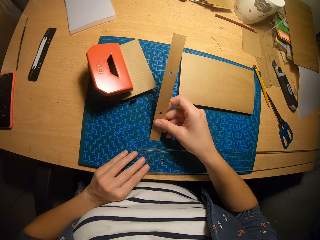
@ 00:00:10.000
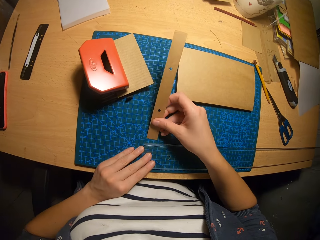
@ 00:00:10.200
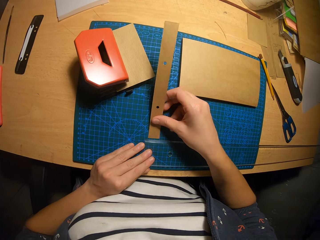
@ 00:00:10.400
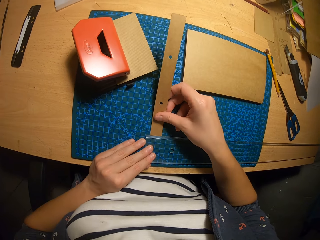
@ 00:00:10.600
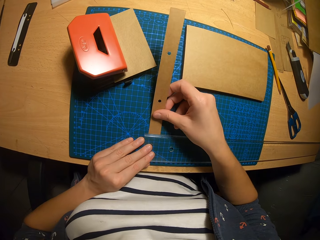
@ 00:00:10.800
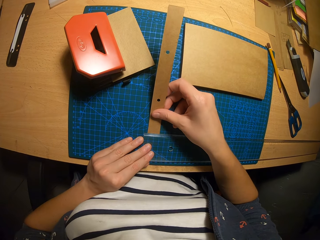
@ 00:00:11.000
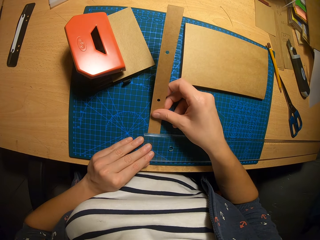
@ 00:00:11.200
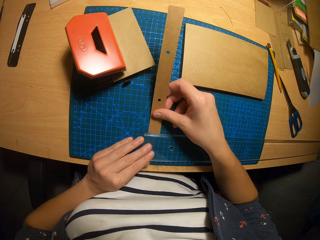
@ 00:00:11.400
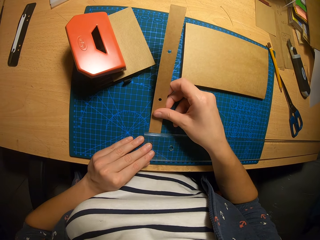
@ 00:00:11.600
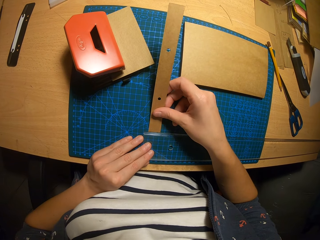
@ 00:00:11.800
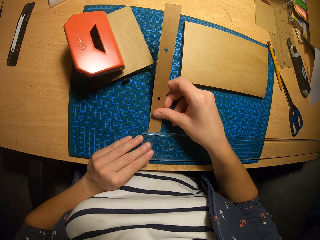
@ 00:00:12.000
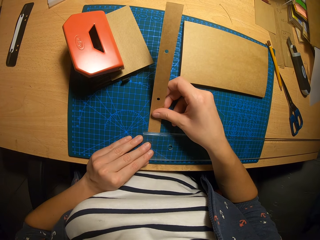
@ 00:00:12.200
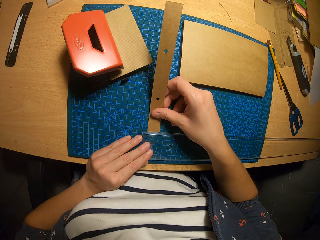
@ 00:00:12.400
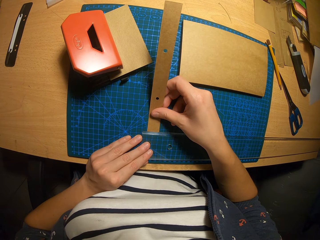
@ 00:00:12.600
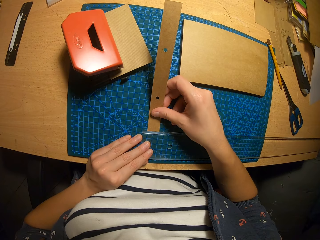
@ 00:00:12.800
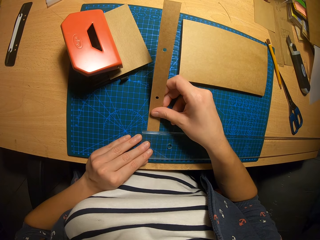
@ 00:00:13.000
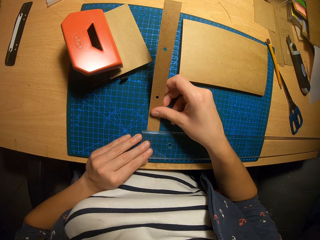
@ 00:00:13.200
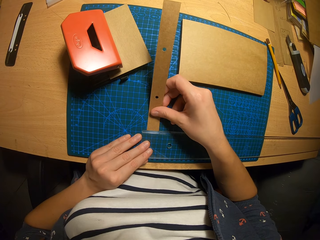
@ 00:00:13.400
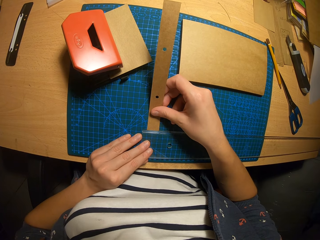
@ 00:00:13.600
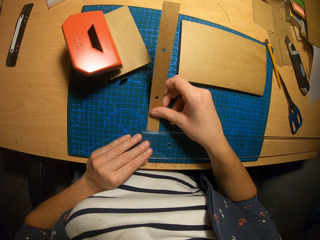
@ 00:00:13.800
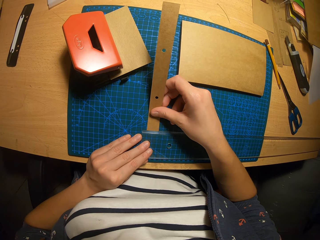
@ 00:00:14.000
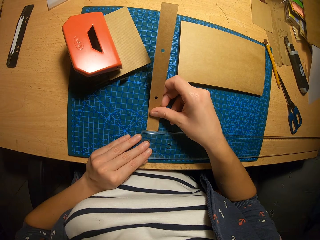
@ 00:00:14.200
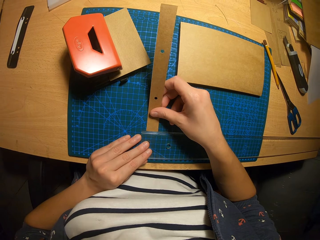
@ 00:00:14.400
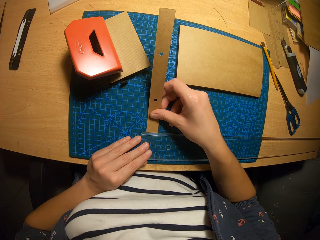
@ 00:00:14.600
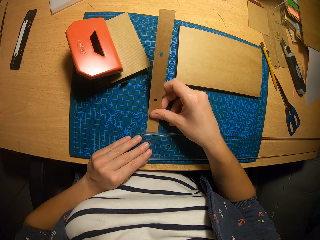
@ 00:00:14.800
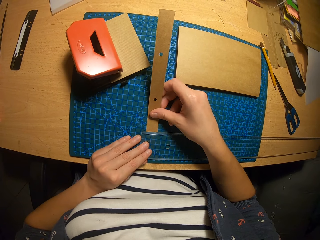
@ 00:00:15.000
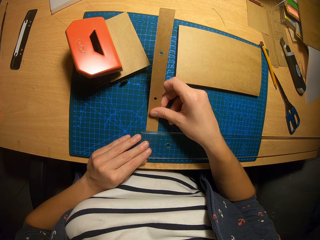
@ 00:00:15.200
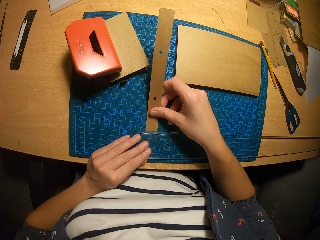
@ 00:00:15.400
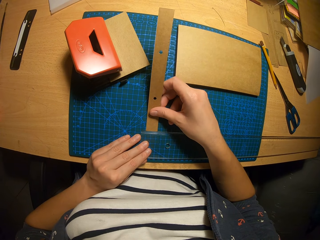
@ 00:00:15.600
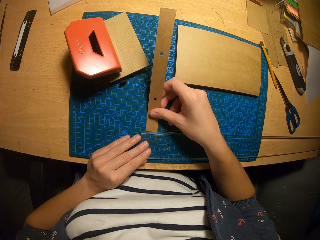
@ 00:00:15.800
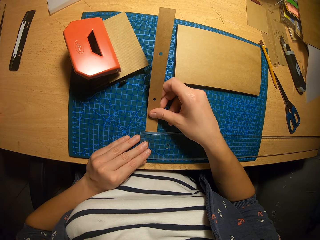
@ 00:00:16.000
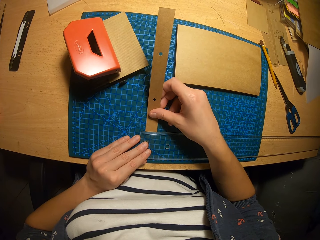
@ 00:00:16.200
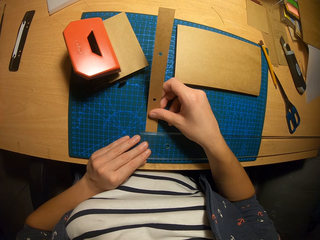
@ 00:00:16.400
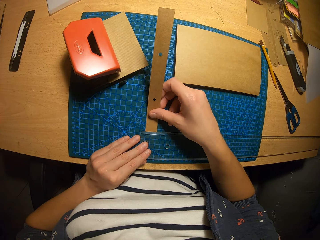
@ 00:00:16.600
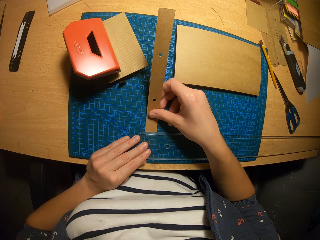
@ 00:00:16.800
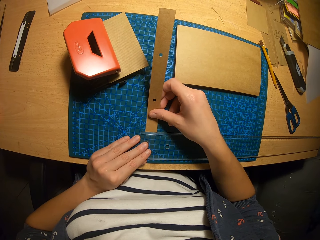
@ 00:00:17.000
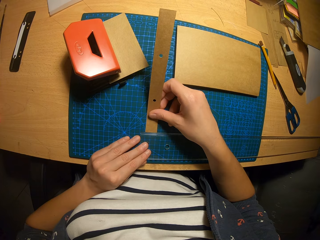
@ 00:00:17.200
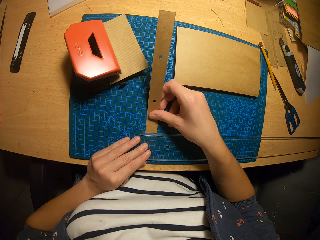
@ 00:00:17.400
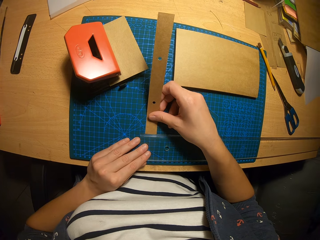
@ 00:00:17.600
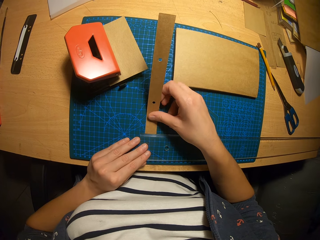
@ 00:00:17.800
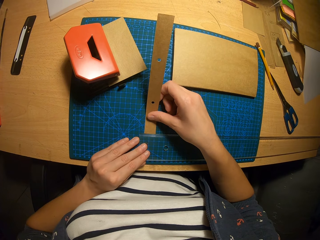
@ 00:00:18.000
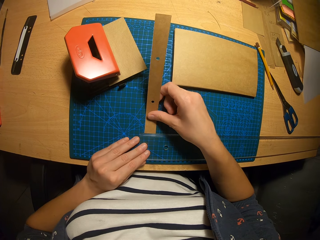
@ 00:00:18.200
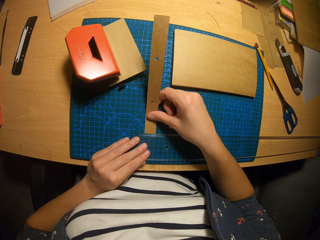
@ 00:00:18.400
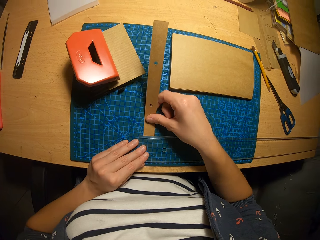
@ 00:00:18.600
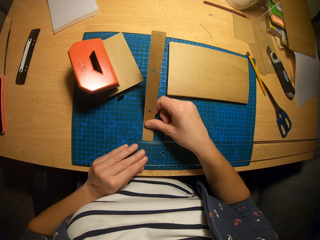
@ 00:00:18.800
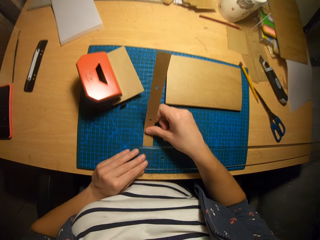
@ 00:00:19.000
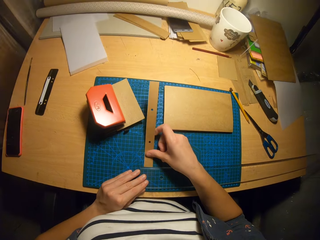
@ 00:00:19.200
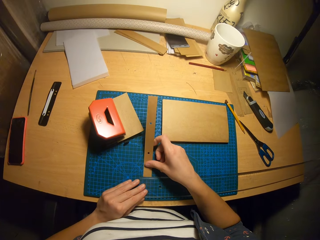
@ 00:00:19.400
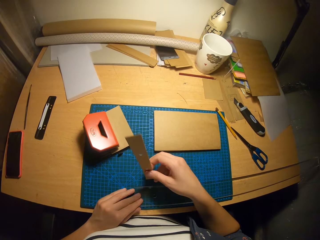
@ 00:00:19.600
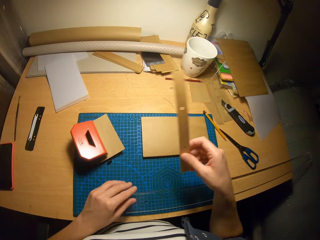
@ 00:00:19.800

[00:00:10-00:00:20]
The camera wearer puts the piece on the drawing mat.

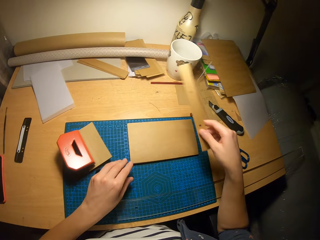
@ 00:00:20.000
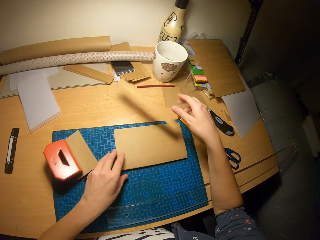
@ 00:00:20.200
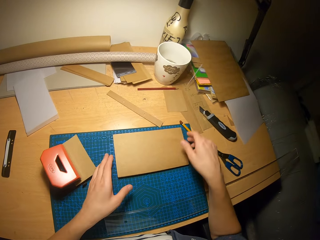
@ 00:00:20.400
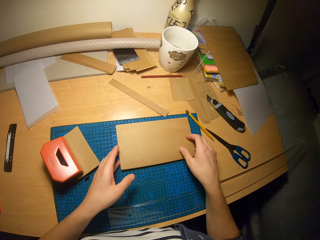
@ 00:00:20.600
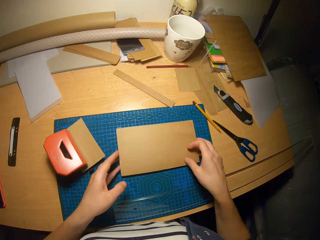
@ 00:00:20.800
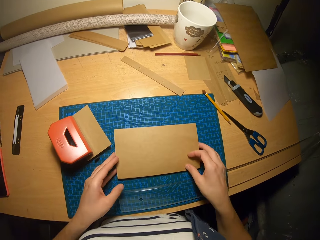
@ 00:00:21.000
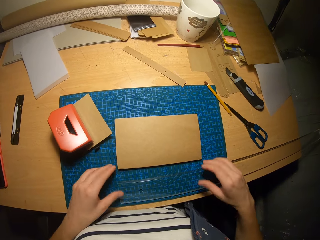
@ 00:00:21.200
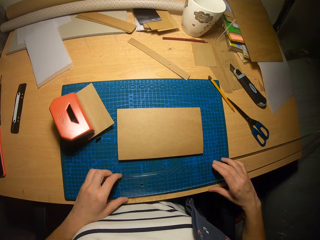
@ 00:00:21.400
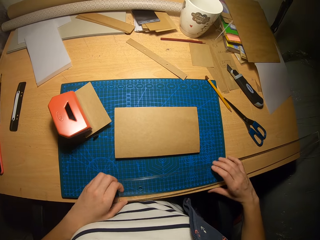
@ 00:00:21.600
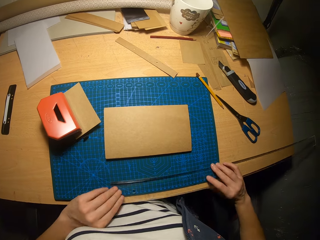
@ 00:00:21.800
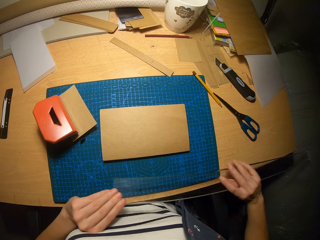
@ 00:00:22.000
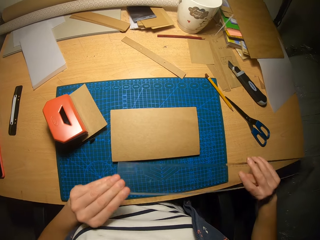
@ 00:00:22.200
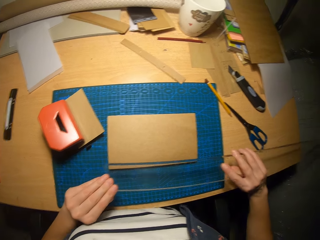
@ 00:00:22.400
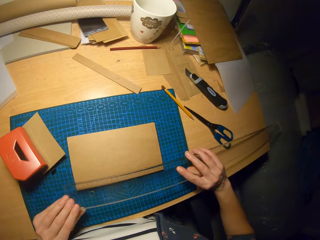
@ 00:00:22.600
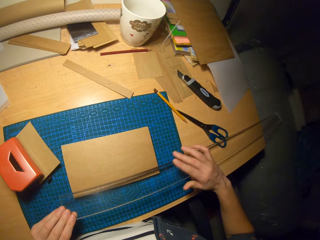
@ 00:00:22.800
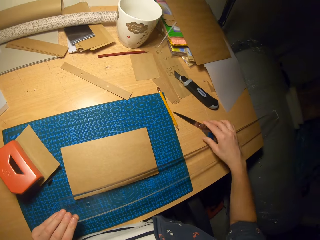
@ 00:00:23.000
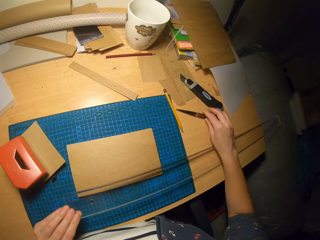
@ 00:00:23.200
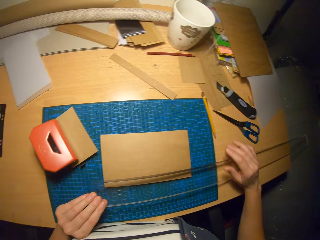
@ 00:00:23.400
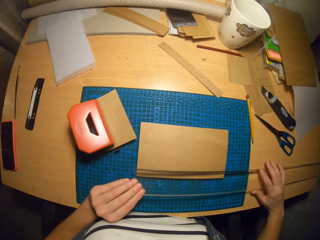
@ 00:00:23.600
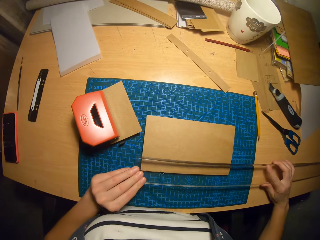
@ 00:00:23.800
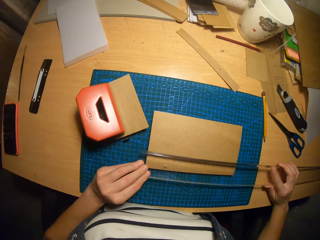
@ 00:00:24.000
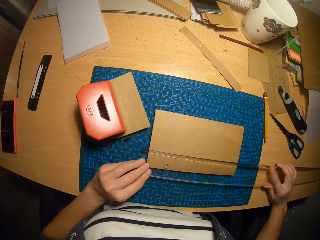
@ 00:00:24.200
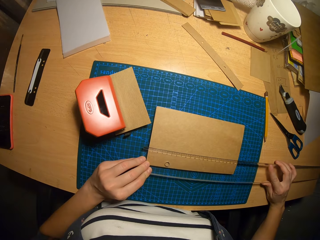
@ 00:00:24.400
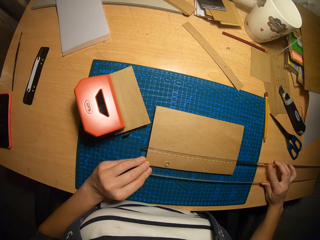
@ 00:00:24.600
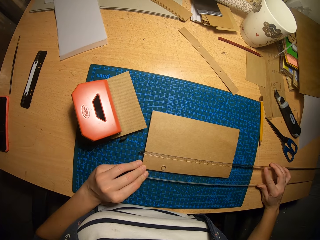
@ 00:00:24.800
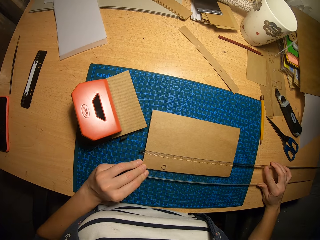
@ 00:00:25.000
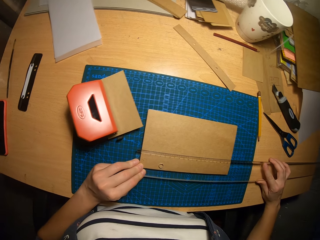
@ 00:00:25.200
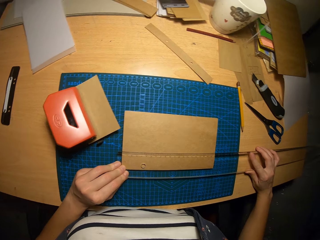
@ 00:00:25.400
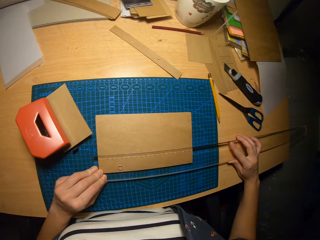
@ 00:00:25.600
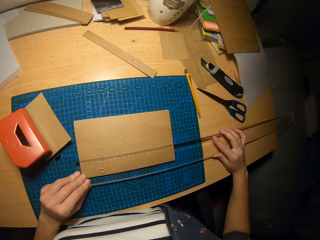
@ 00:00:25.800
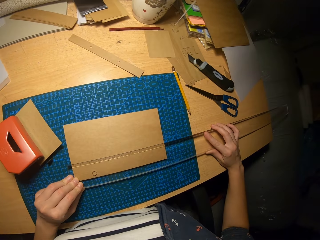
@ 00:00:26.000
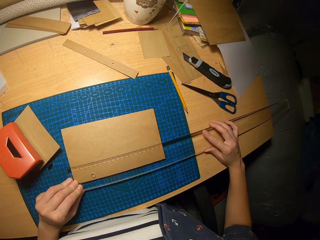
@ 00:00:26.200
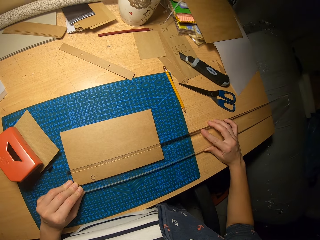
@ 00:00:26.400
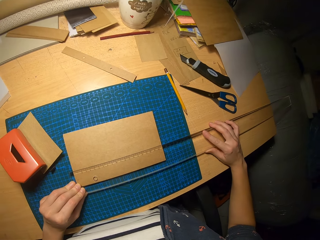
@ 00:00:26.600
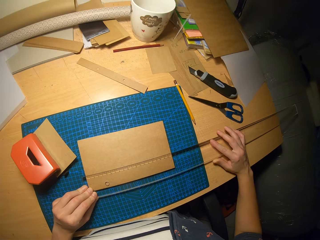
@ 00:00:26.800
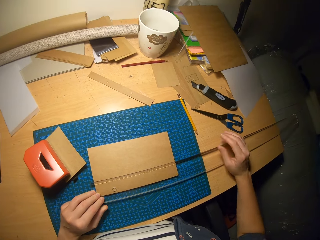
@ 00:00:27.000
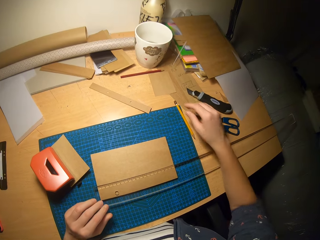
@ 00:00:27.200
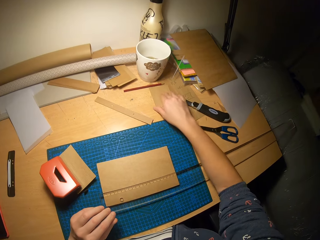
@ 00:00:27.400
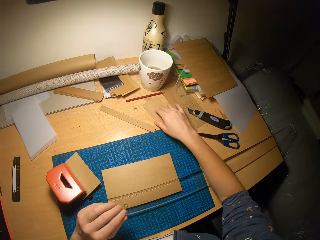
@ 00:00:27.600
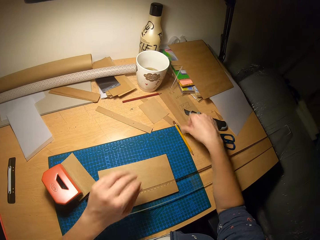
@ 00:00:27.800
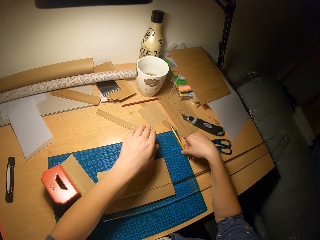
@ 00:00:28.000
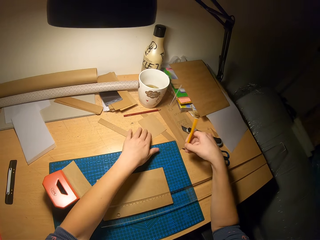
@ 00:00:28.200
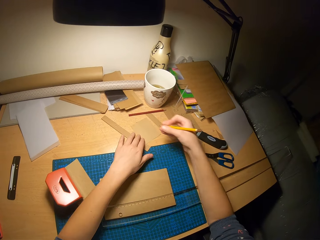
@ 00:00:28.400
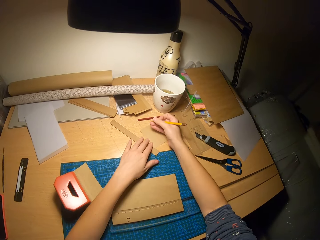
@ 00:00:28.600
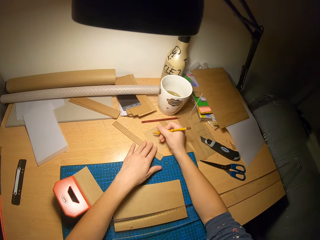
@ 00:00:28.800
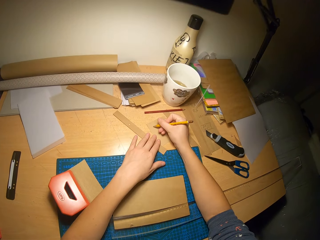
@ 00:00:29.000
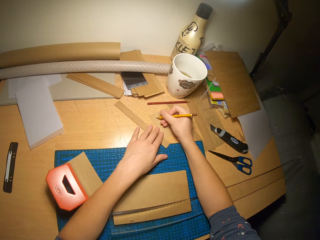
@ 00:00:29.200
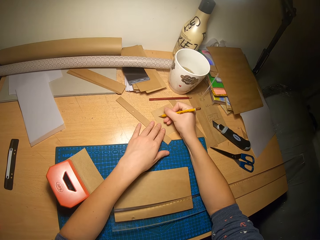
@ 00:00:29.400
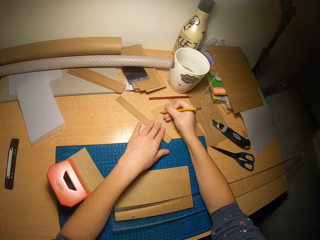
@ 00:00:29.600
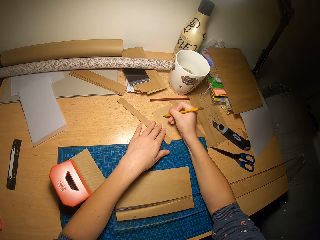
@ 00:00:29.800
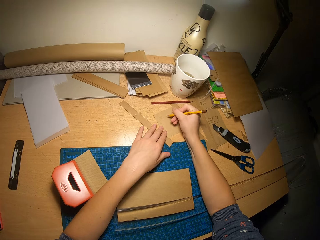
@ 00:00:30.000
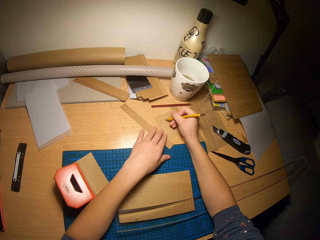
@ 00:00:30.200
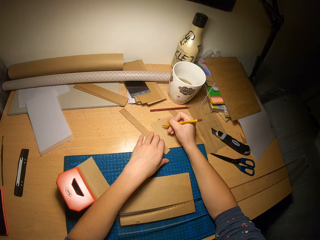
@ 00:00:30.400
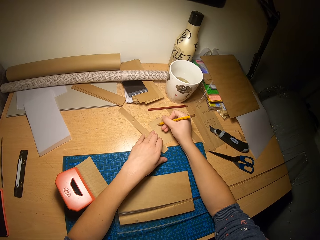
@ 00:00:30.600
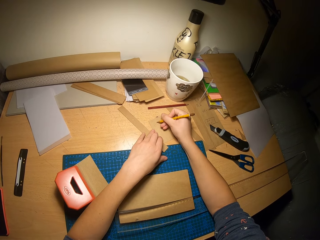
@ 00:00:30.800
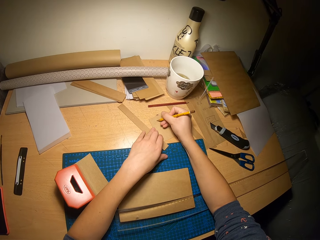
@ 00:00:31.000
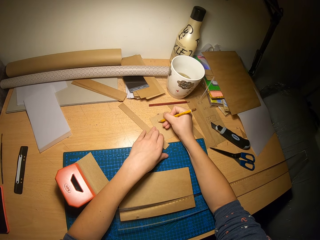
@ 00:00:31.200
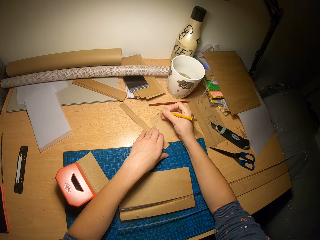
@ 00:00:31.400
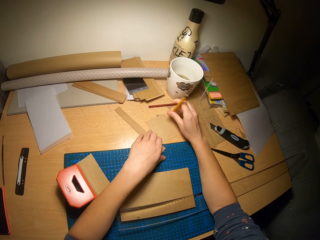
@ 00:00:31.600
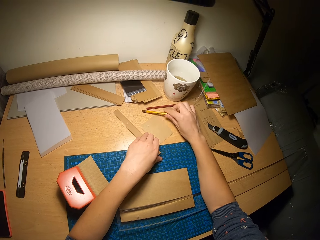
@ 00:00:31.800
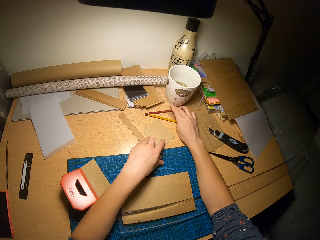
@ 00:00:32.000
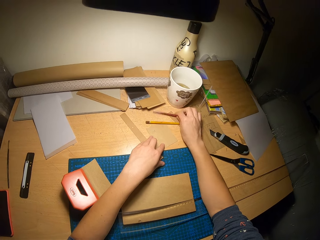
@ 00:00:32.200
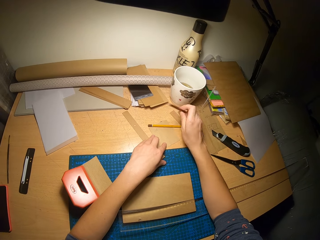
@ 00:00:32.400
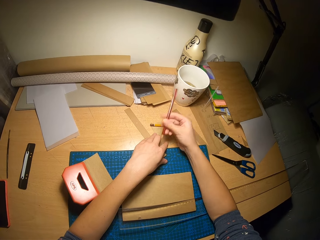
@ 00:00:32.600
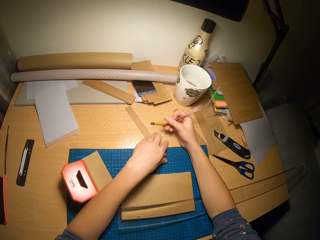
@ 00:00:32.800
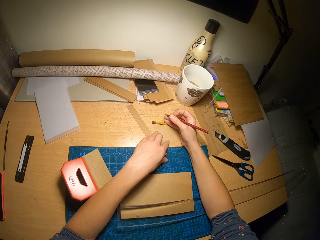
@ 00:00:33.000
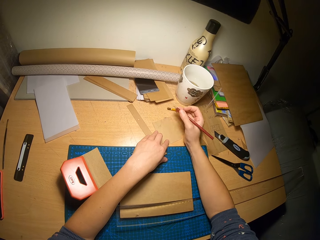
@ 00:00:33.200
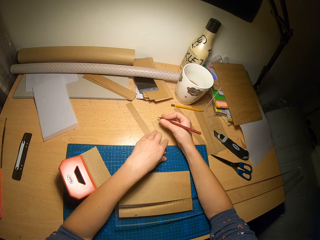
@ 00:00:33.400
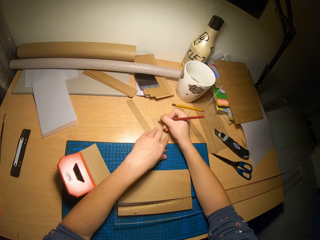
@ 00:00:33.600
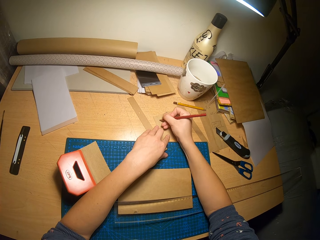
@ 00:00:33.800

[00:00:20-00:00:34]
The camera wearer throws the carton paper on the table. He puts a piece of paper on the table. He moves a pile of carton papers on the table. He moves the piece of paper on the drawing mat. He picks up the ruler from the table. He moves a pair of scissors on the table with his right hand. He places the ruler over the pile of carton papers. He moves a carton paper on the table. He touches the piece of paper on the table. He picks up a pencil from the table with his right hand. He touches the piece of paper on the table. He moves the carton paper on the table with his left hand. He writes on the carton paper with the pencil. He drops the pencil on the table. He picks up another pencil from the table. He moves the first pencil on the table with his right hand.
